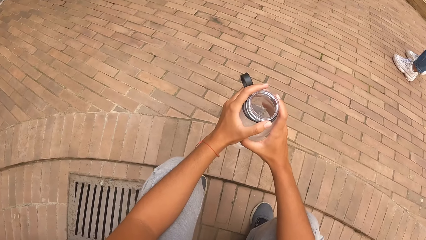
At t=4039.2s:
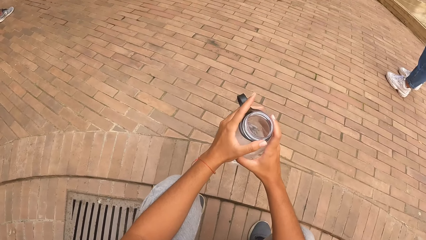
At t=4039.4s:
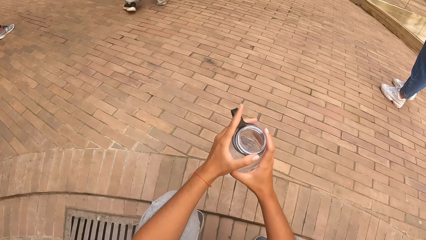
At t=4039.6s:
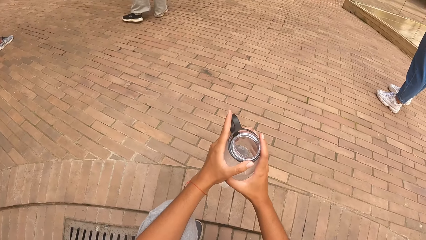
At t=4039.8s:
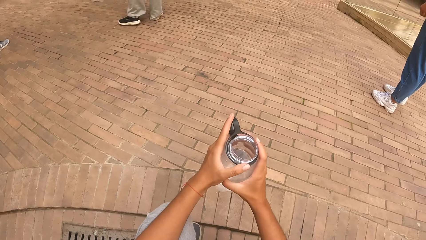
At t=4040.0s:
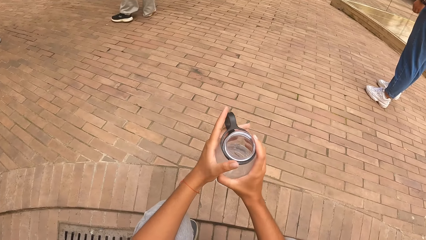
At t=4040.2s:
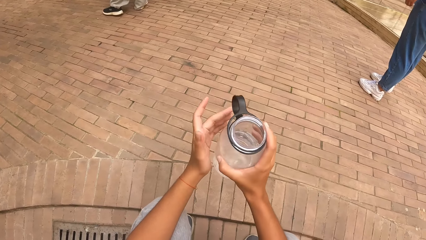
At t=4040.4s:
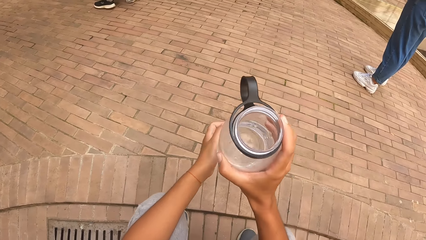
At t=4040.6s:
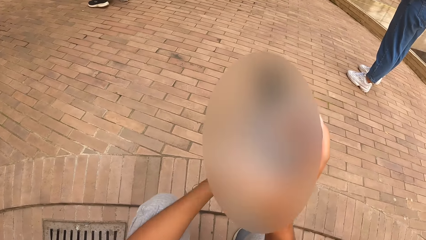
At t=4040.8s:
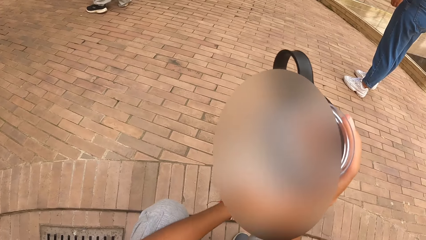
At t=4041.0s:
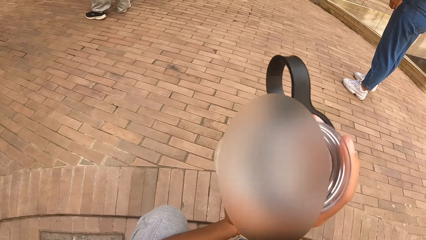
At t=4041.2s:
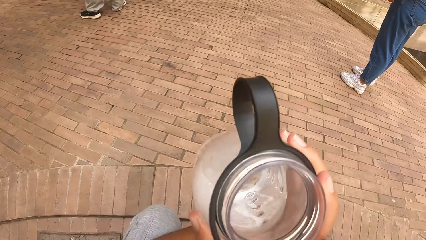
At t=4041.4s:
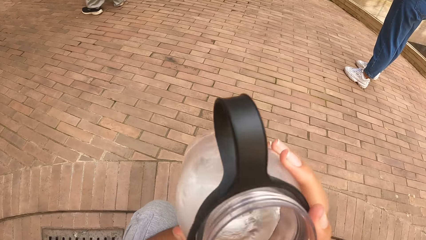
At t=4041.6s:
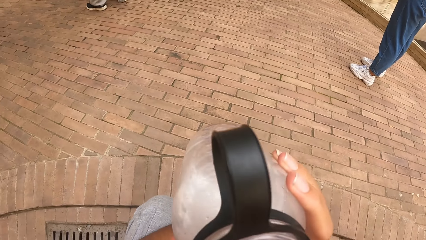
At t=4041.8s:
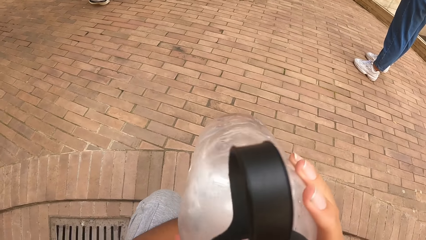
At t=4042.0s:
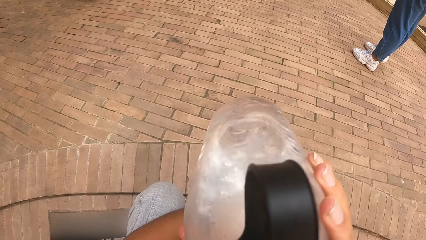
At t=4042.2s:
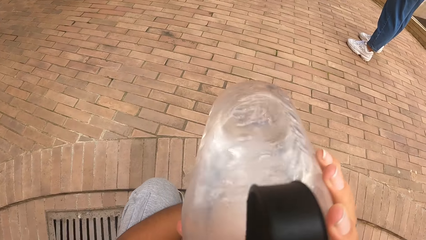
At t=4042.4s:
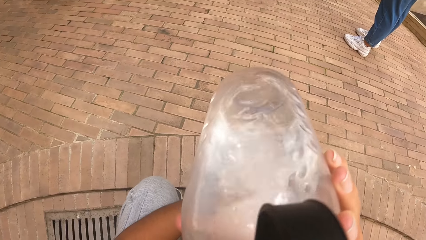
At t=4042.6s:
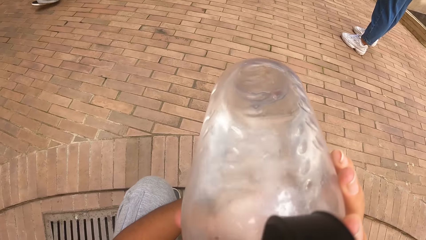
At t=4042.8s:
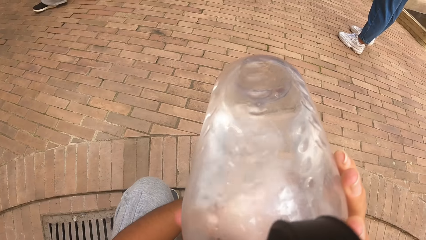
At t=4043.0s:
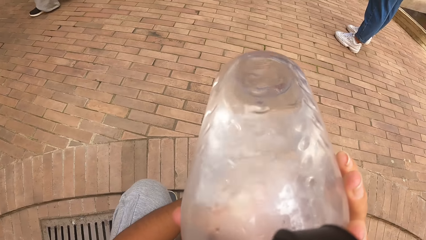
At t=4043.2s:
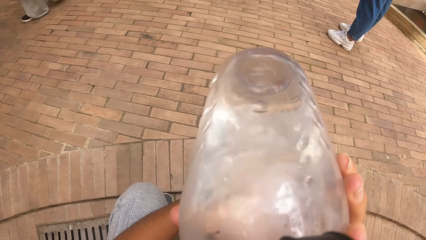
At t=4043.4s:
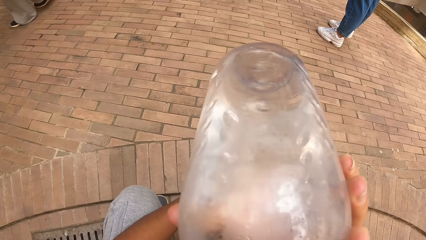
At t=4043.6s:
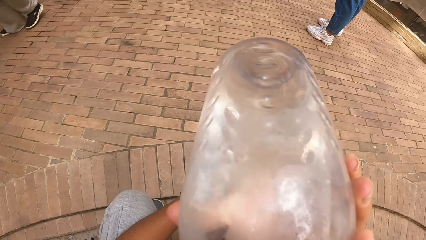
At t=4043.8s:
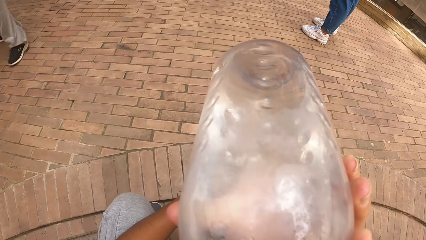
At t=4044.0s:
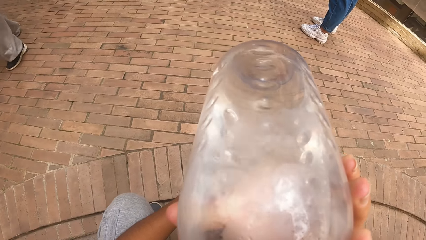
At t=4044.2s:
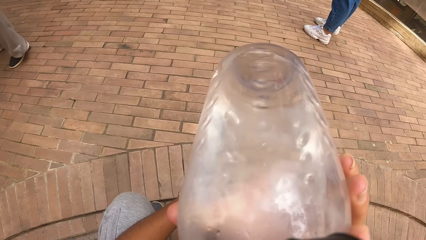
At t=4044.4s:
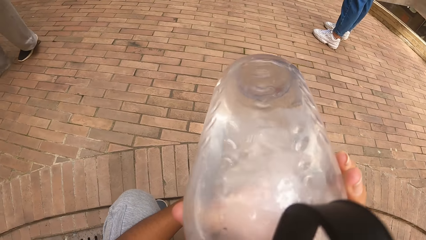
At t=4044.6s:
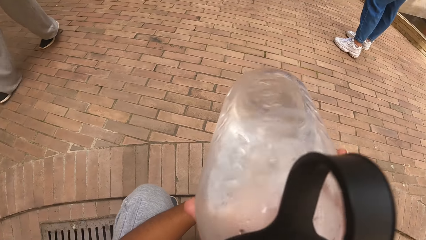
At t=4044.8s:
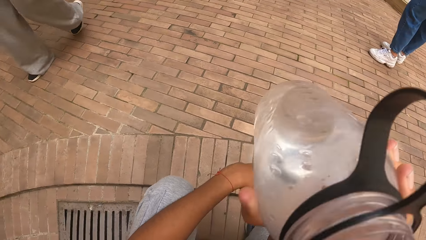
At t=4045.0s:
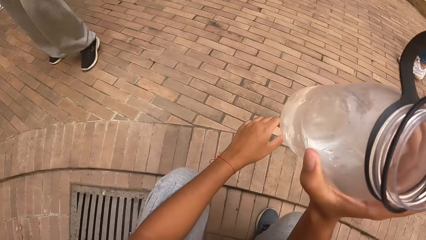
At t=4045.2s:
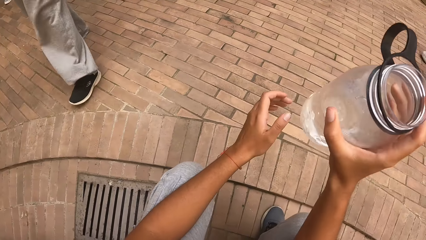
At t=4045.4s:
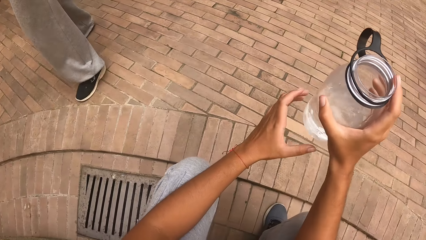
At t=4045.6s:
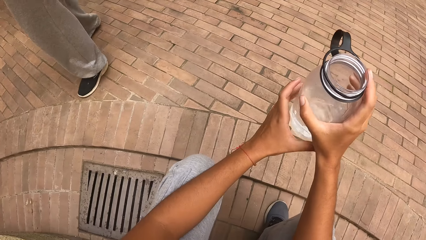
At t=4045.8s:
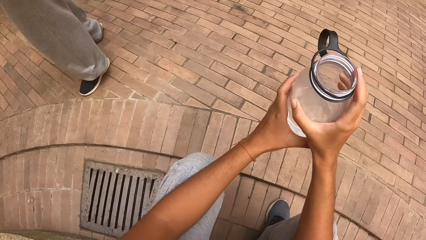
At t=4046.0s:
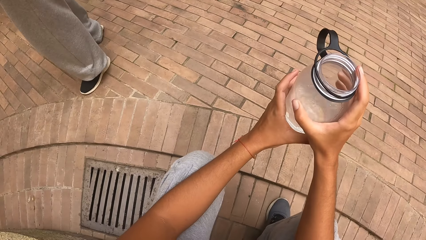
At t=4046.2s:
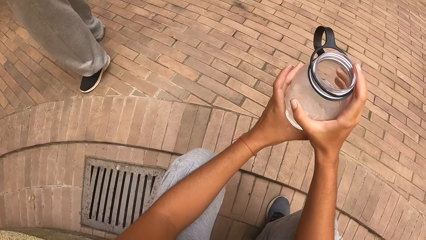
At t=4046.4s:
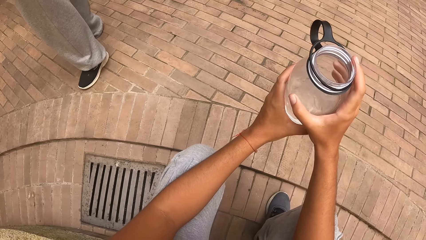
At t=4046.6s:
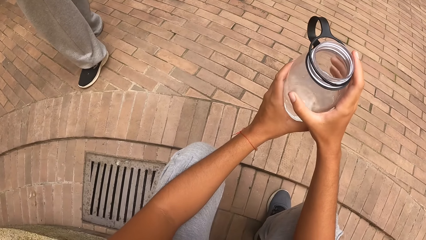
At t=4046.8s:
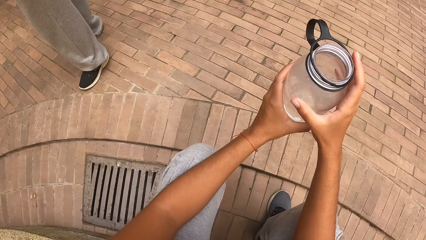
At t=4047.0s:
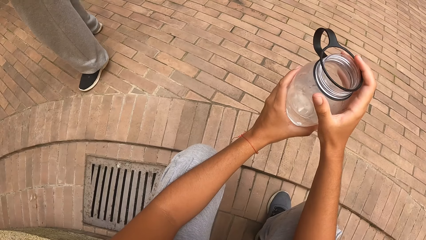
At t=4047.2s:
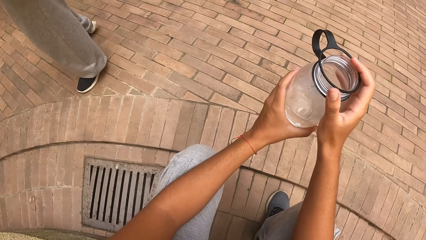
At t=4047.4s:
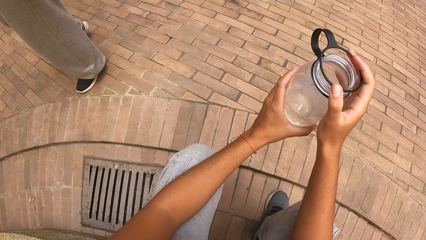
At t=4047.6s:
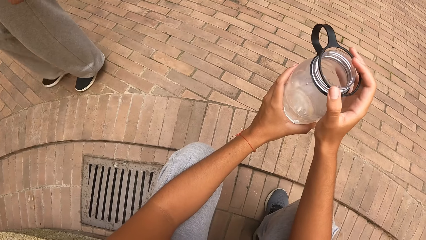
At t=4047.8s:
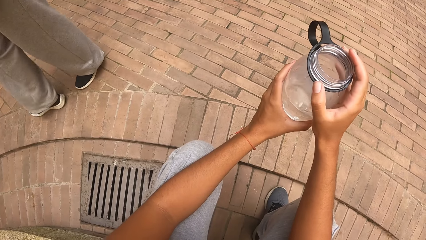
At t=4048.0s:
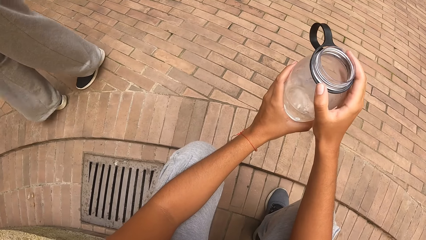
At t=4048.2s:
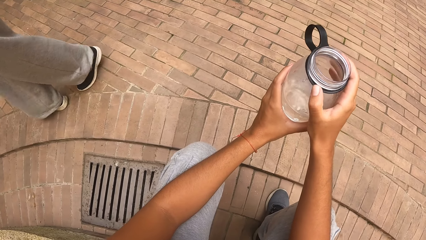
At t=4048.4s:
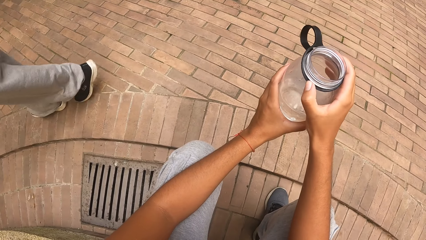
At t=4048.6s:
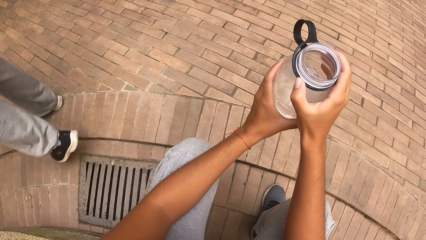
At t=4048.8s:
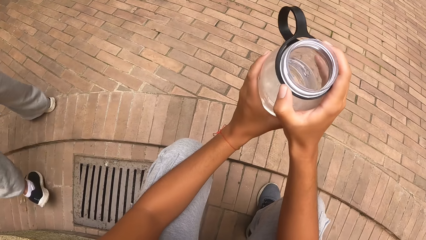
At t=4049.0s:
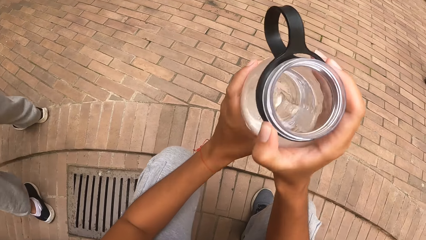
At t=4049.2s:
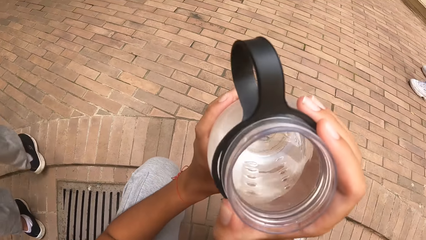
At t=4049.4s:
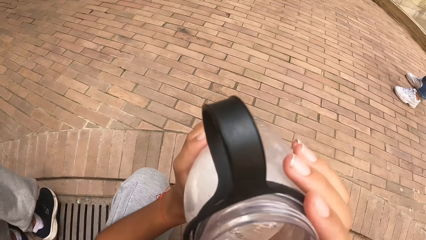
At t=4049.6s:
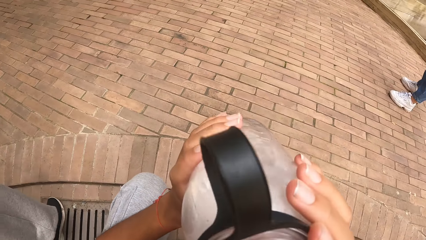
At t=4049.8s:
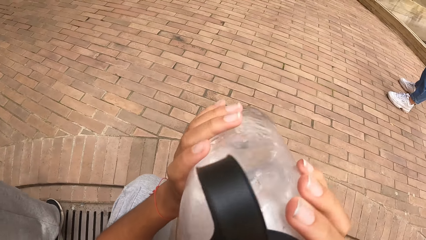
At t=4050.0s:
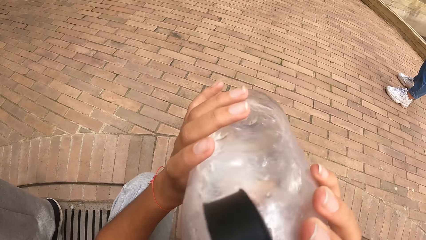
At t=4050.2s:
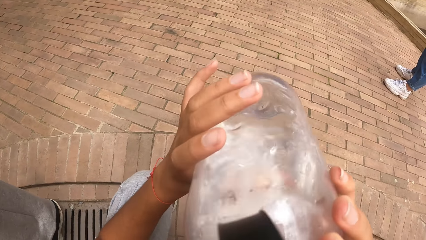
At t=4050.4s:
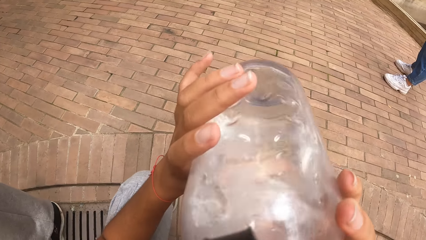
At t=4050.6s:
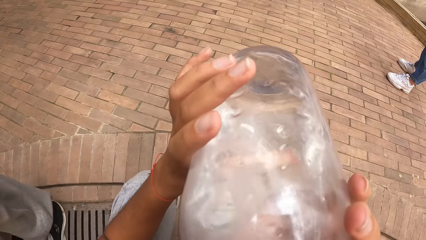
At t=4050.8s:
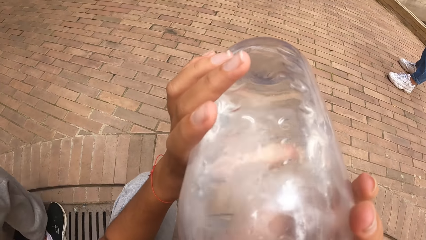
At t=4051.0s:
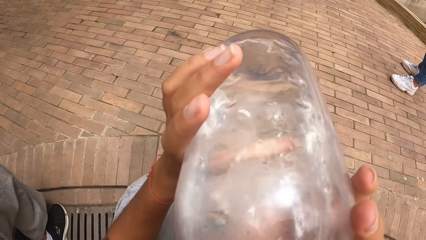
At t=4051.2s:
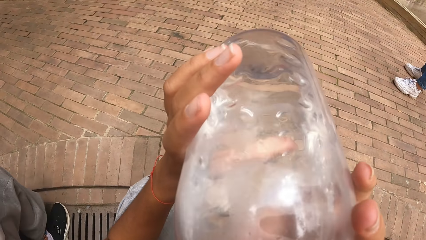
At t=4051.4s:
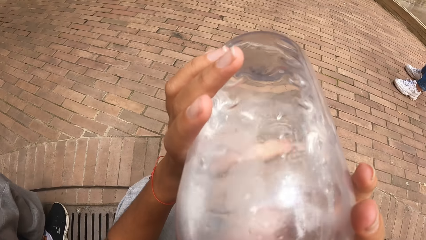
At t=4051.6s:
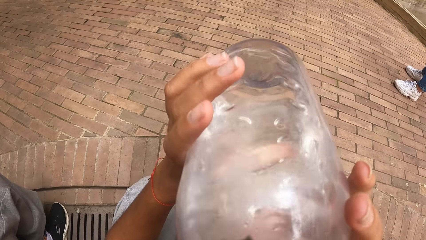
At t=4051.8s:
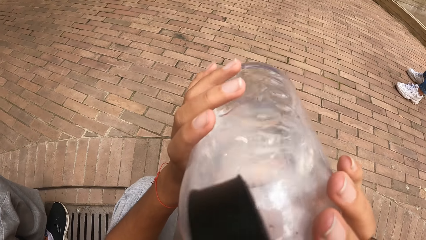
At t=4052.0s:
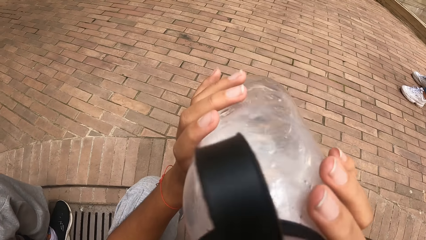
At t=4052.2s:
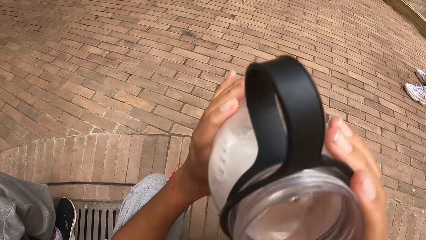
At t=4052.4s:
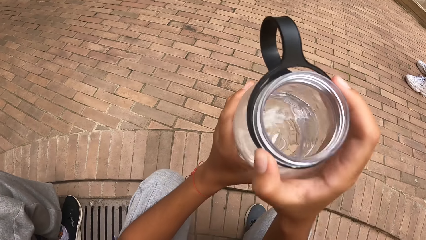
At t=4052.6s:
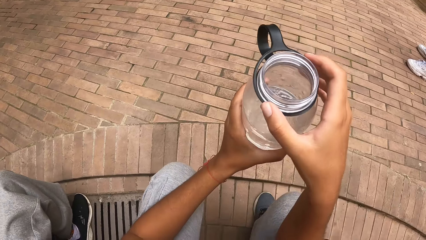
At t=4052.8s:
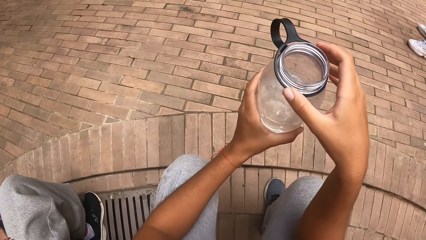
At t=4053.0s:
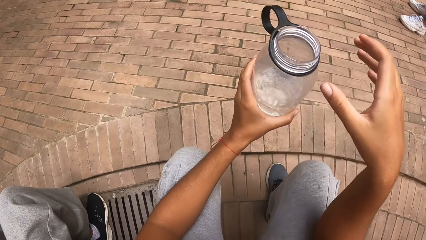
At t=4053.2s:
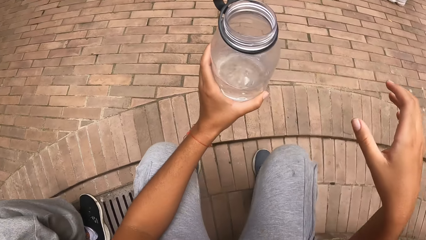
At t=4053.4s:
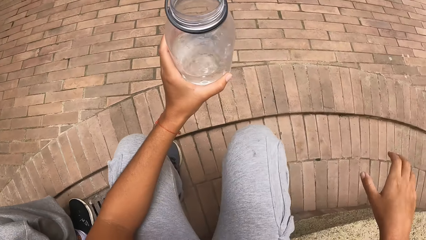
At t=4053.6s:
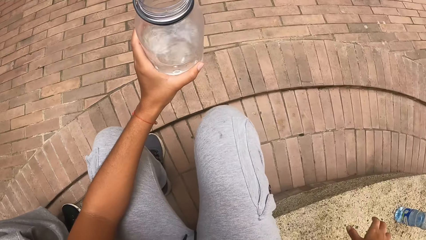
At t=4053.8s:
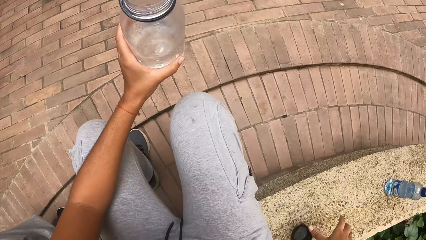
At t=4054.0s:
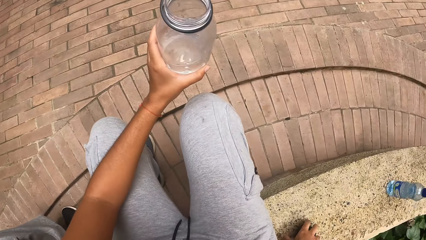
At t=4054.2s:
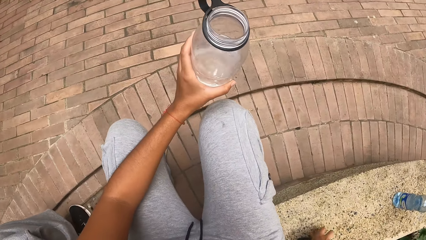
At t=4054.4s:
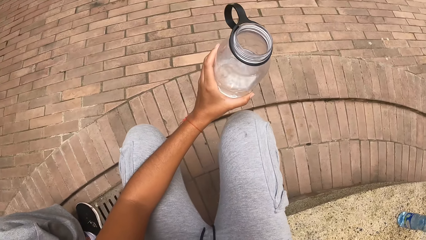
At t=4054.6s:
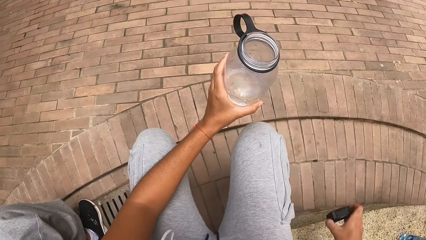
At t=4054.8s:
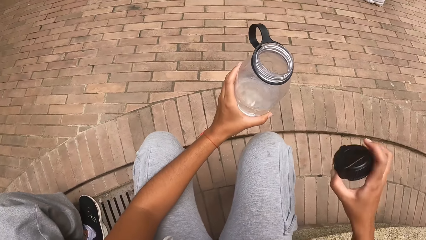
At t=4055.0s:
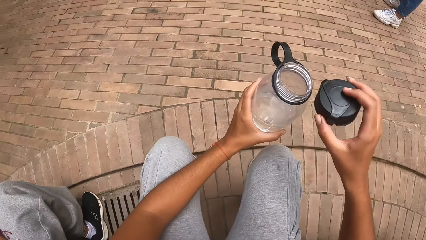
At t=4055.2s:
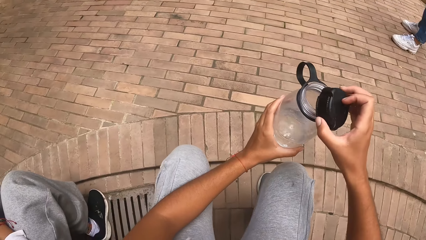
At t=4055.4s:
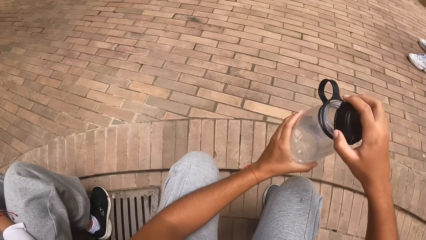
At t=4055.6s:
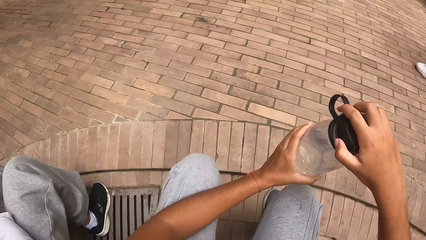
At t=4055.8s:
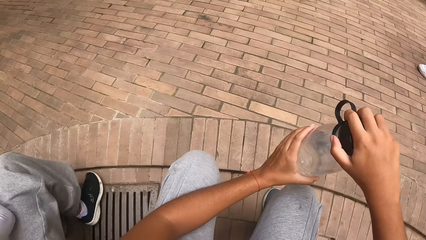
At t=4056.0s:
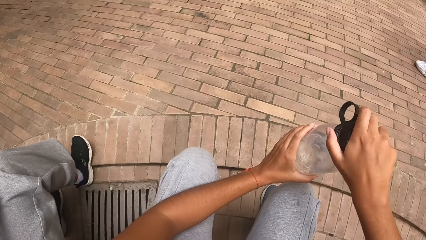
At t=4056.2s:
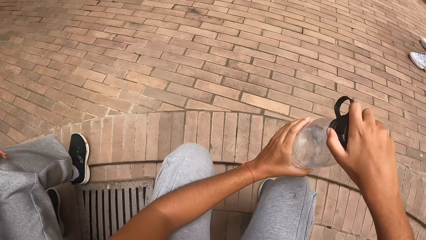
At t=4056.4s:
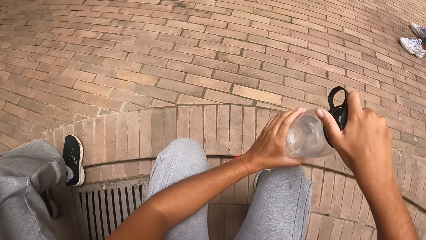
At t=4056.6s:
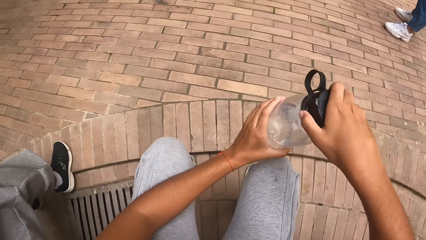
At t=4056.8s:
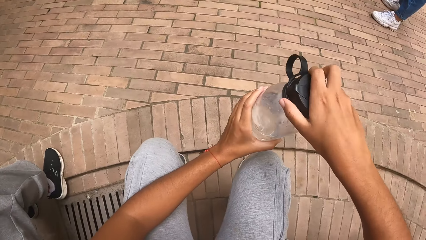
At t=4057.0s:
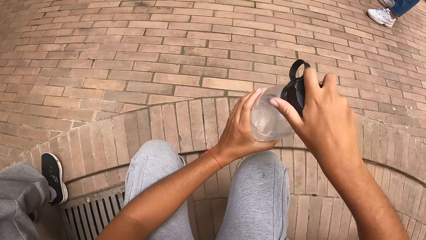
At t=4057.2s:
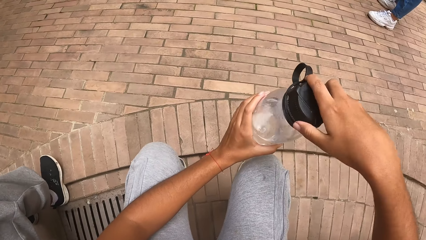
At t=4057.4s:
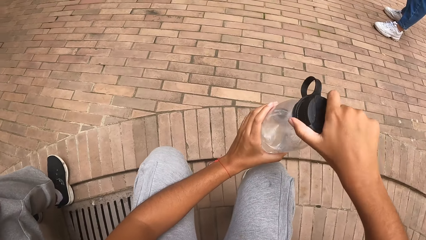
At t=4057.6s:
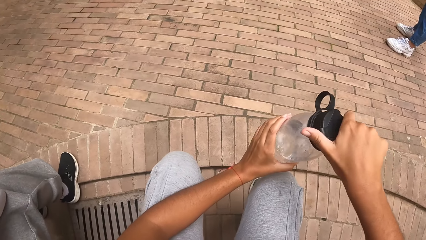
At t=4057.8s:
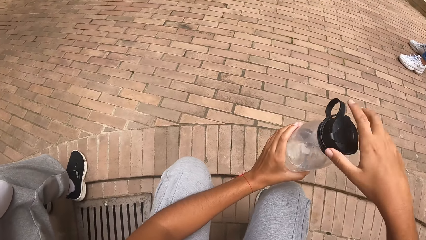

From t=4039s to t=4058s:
The camera wearer holds the water bottle in her right hand. She drinks water from the water bottle in her right hand. She withdraws the water bottle from the mouth. She holds the water bottle in both hands. She adjusts the handle of the water bottle with her right hand. She drinks water from the water bottle in her hands. She withdraws the water bottle from the mouth. She holds the water bottle in her left hand. She withdraws her right hand from the water bottle. She picks up a cover of the water bottle from the pavement with her right hand. She covers the water bottle in her left hand with the cover in her right hand.
